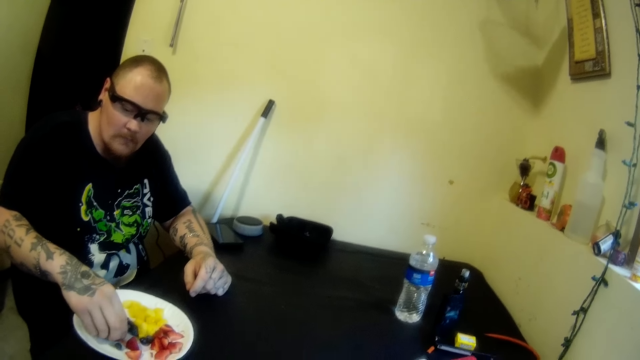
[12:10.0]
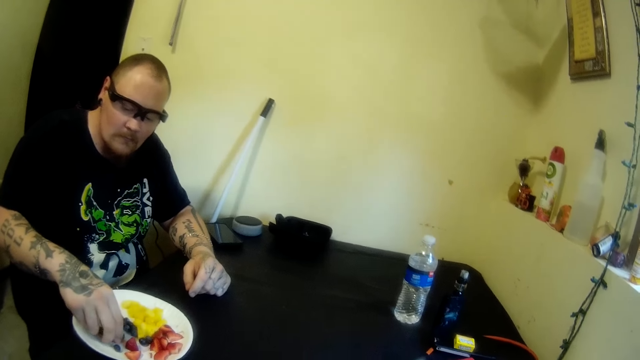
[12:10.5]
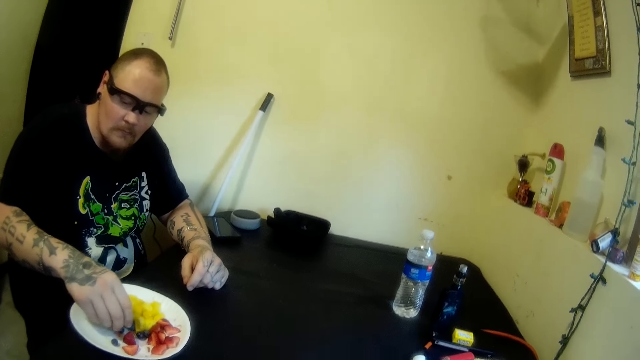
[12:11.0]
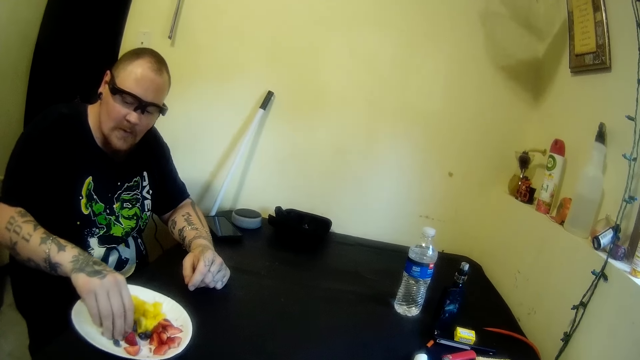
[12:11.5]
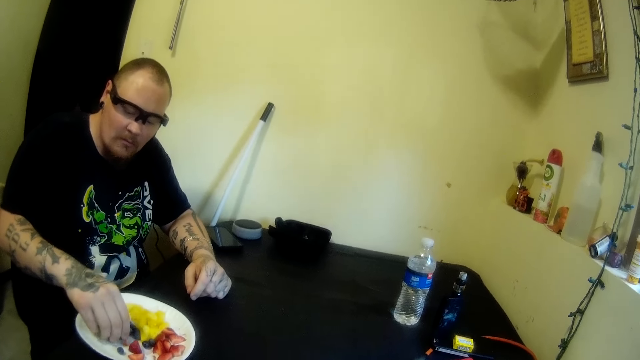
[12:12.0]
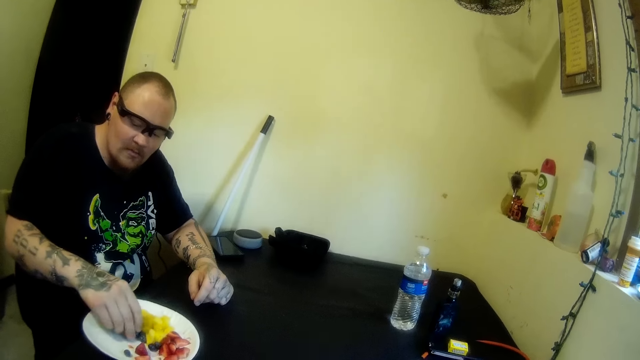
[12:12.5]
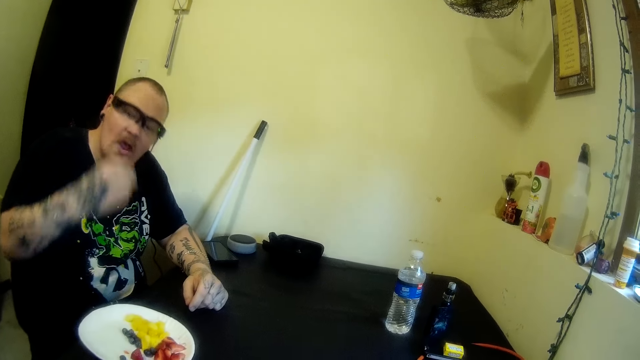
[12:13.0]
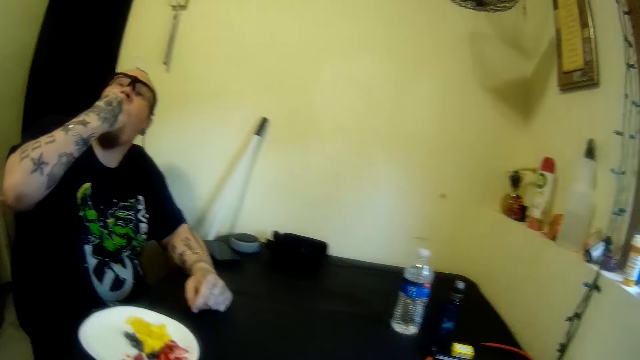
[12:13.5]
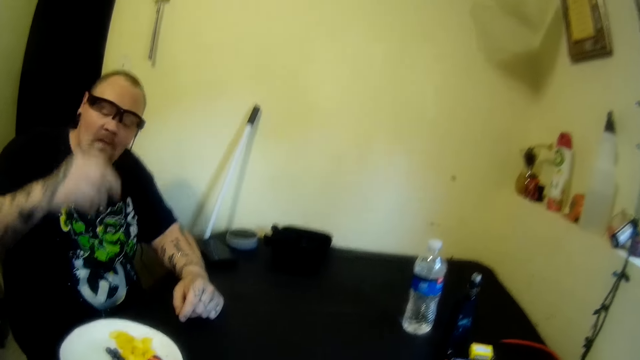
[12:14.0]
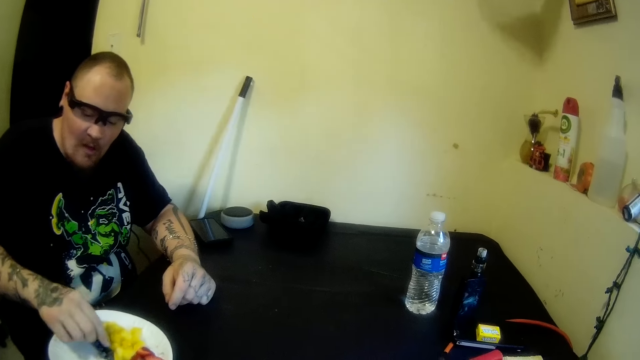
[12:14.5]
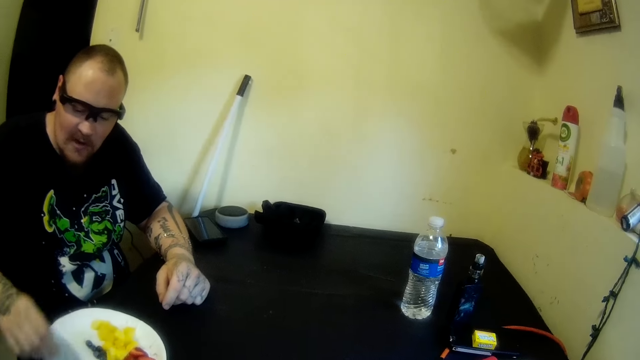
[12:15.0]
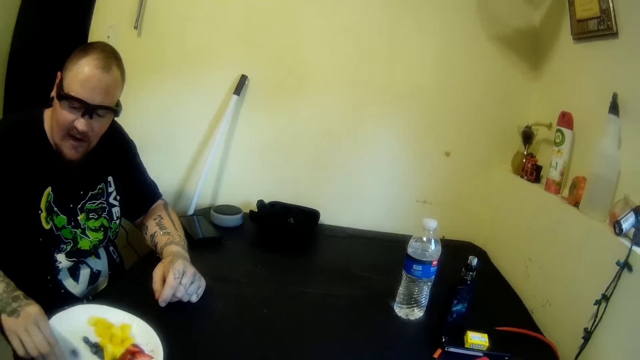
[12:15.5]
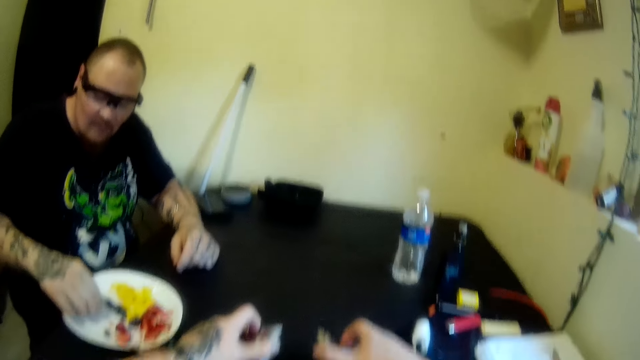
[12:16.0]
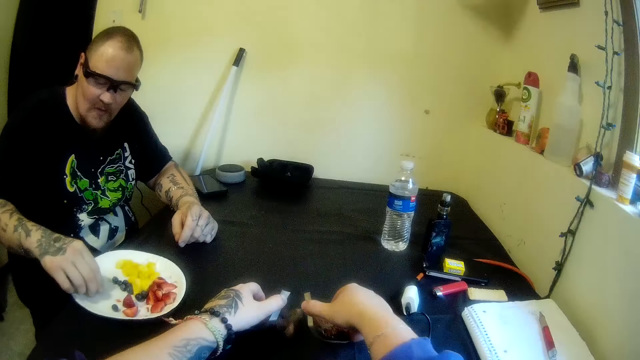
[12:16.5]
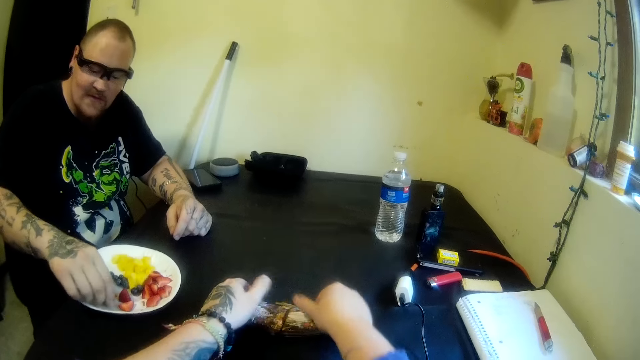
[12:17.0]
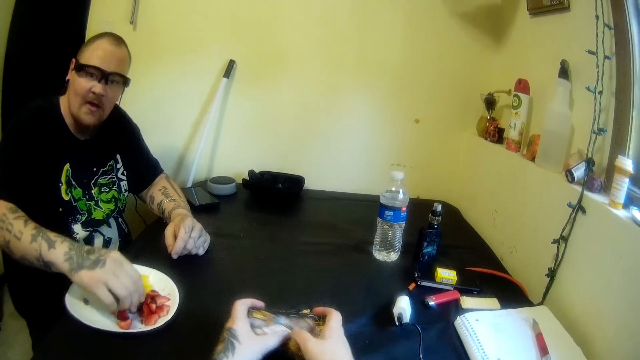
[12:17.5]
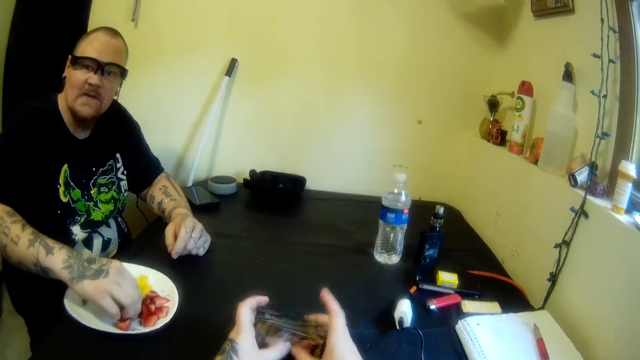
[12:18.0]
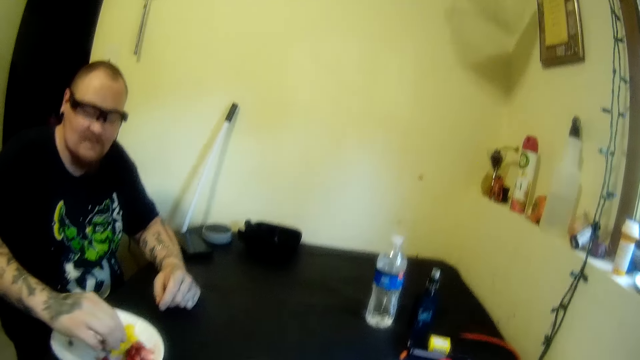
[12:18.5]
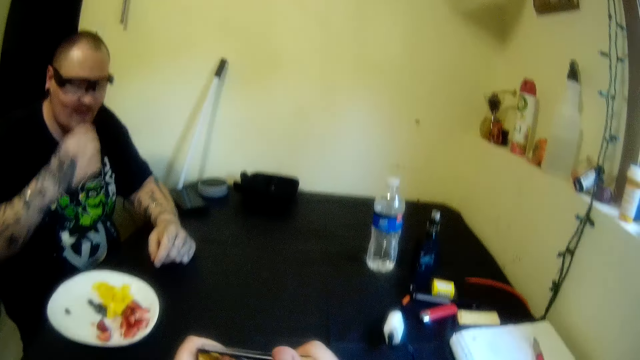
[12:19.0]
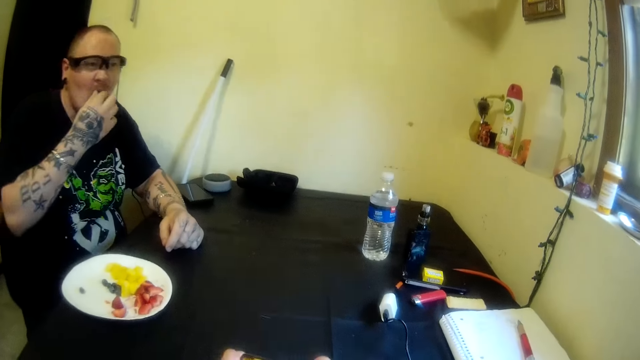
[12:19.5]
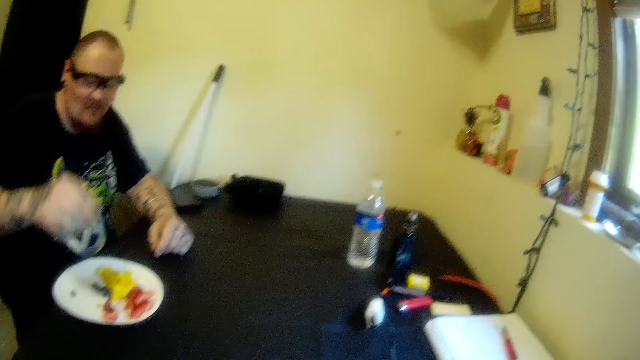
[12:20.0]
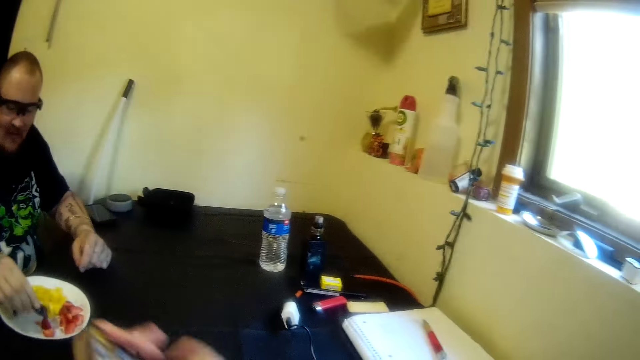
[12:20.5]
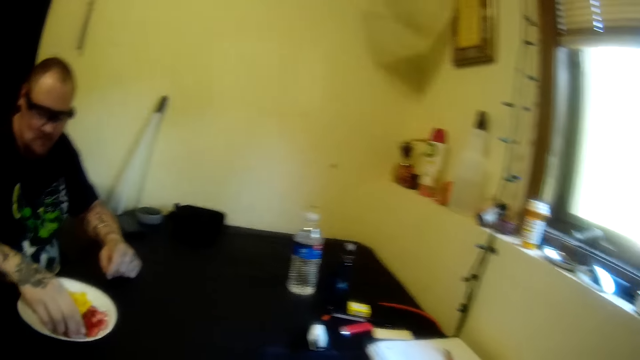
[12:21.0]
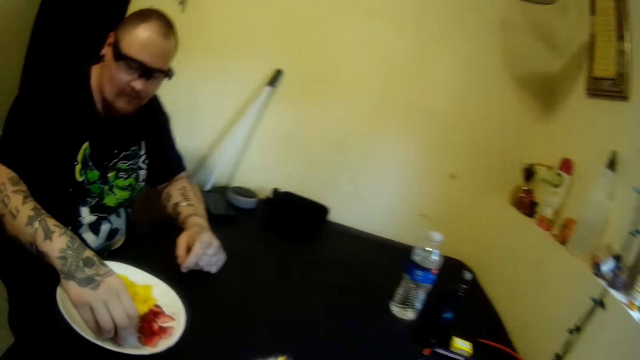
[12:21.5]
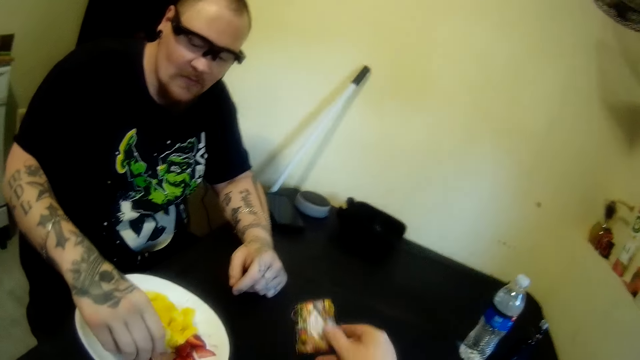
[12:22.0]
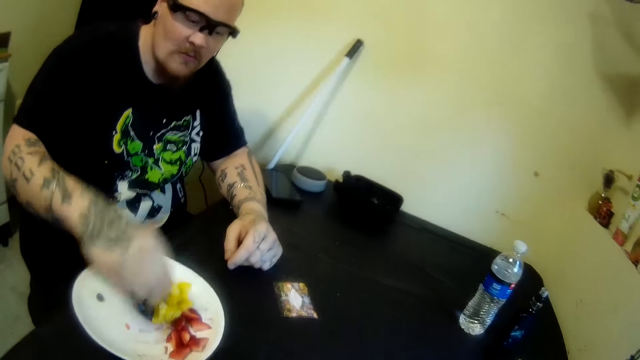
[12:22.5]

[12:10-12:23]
A man puts the blackberries in his mouth with his right hand. The man picks a blackberry from the plate on the table with his right hand. The camera wearer puts the cards on the table and holds the cards. The man puts the blackberry in his mouth with his right hand. The man picks a watermelon from the plate on the table with his right hand.

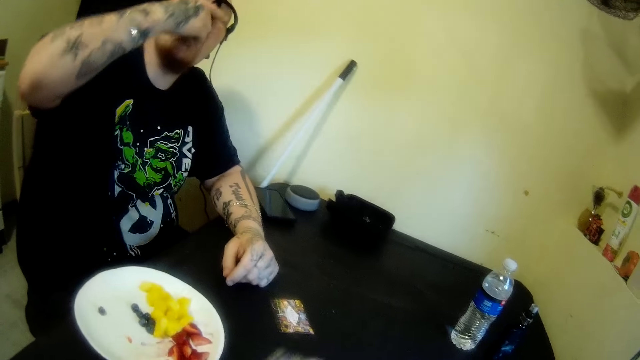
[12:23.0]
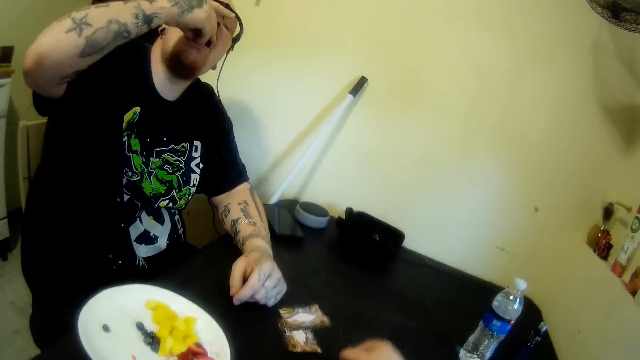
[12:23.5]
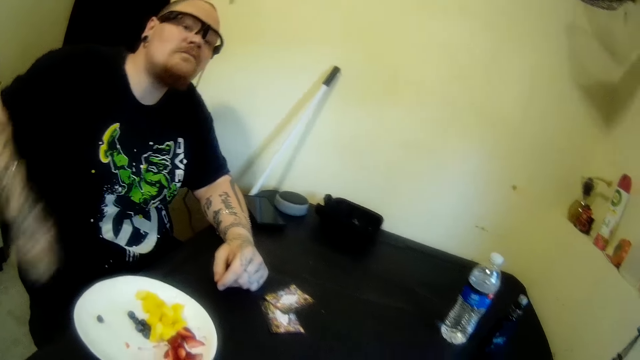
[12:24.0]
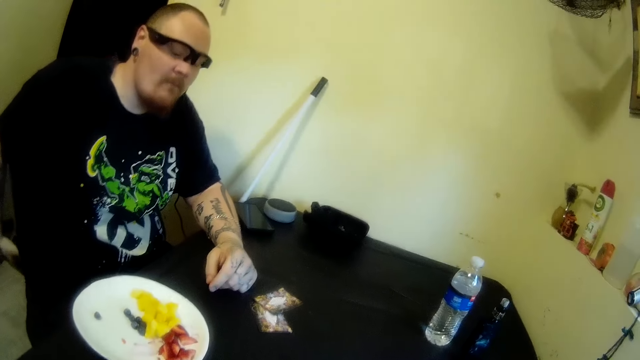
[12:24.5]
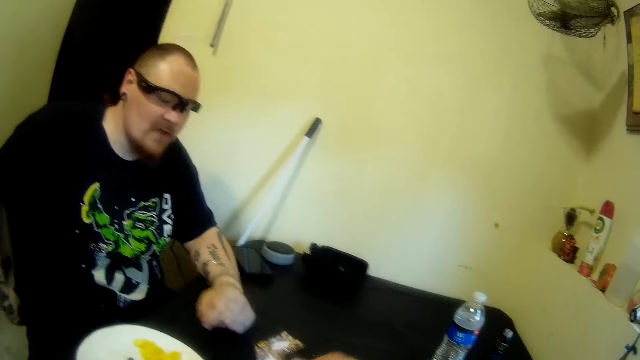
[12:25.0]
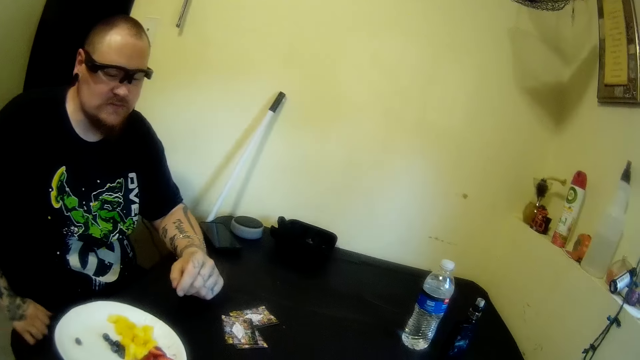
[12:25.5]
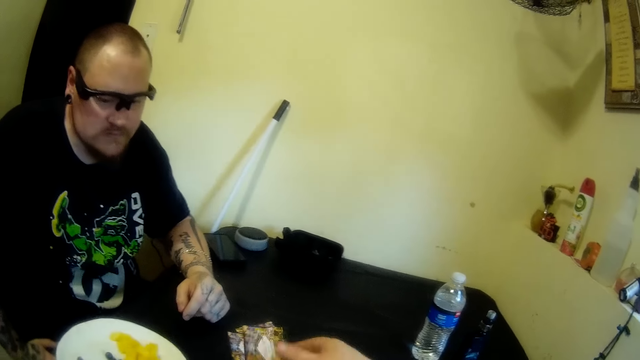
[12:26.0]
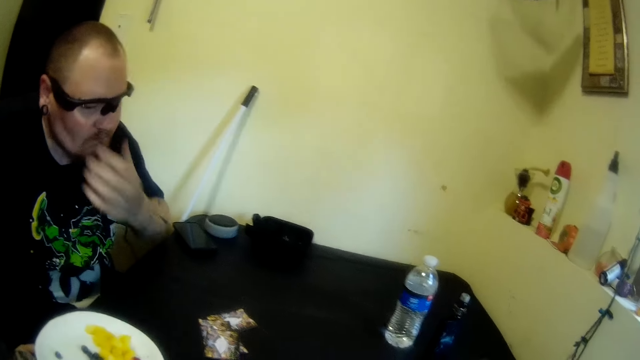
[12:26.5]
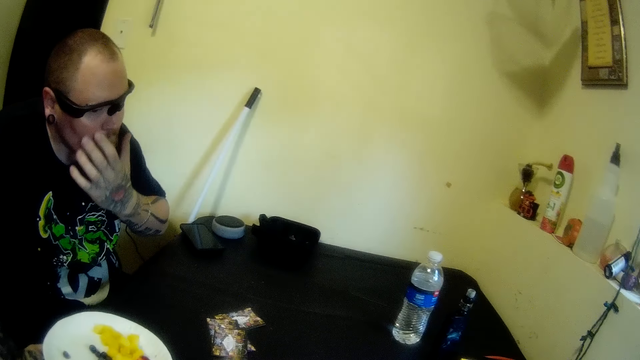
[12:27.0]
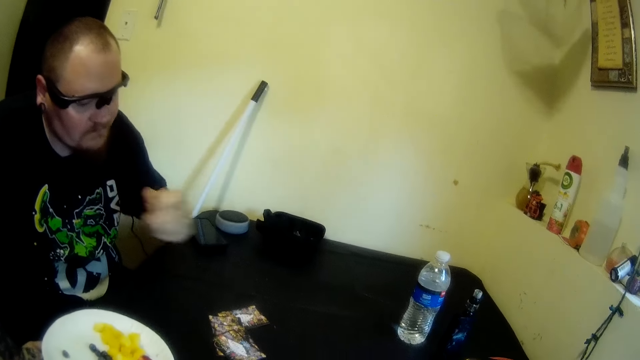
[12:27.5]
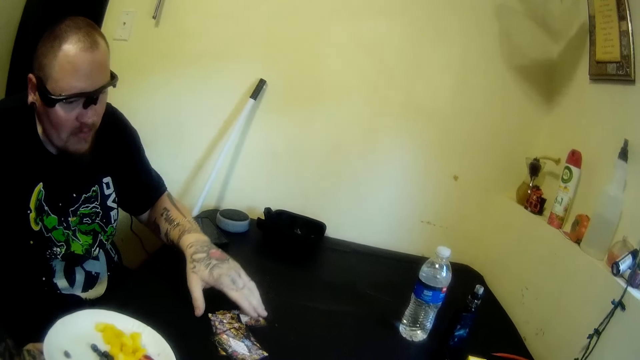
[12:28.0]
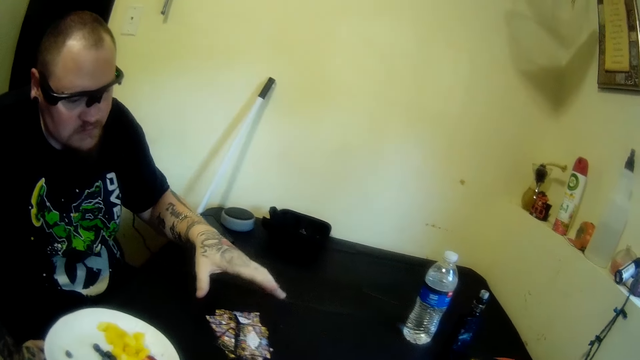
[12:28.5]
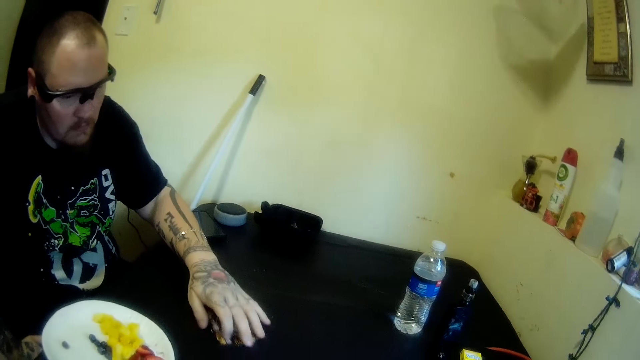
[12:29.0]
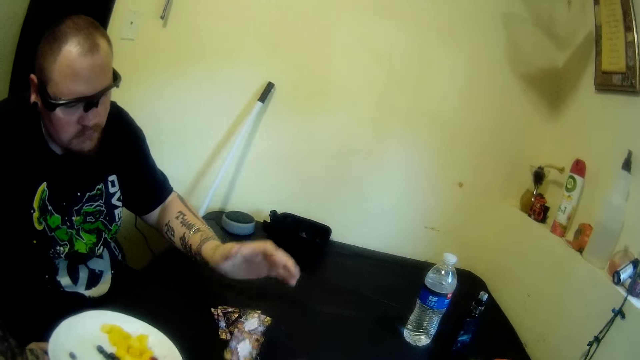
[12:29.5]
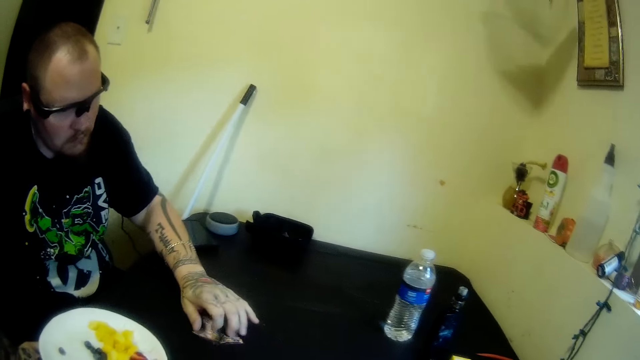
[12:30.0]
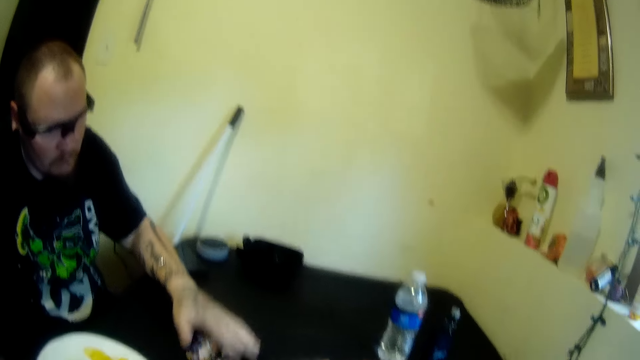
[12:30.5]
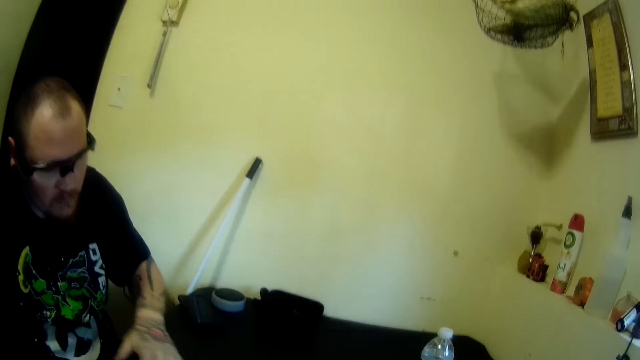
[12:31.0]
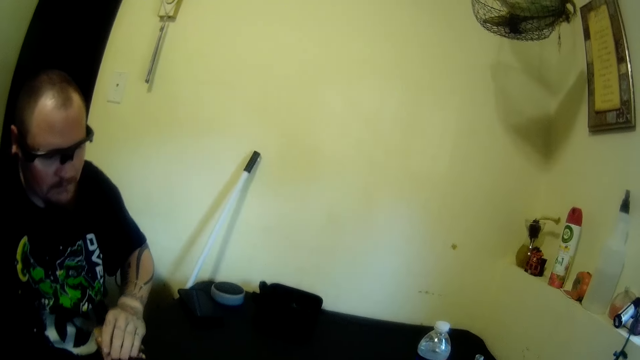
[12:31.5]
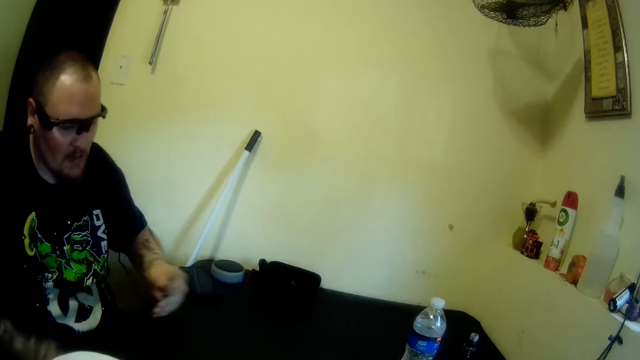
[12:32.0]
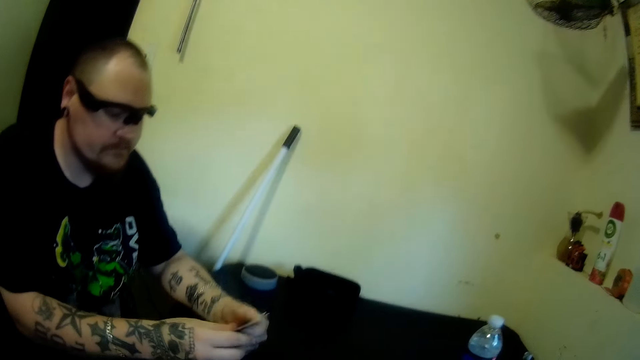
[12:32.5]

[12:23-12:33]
A man puts the watermelon in his mouth with his right hand. The camera wearer drops cards on the table with her hands. The man touches his face. The man adjusts the cards on the table with his left hand. The man touches the cards. The man picks the cards from the table with his left hand. The man holds the cards.
